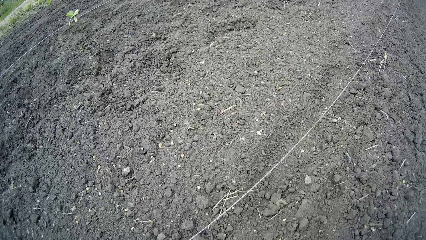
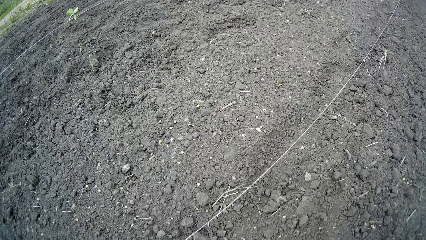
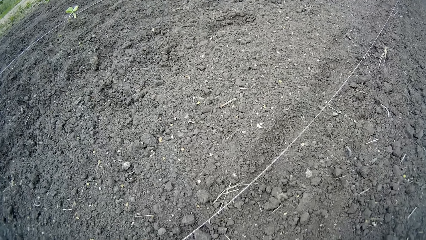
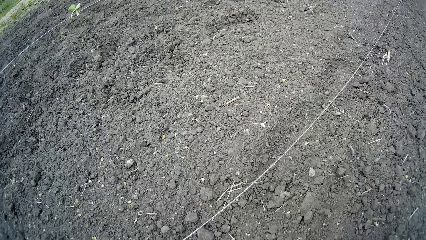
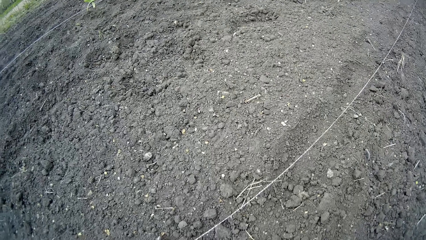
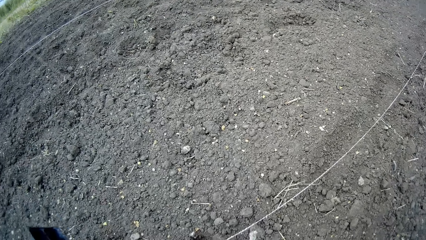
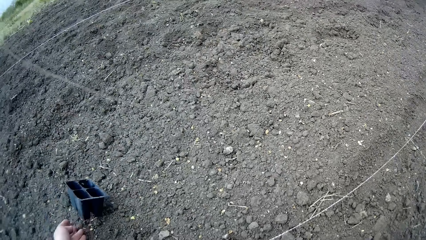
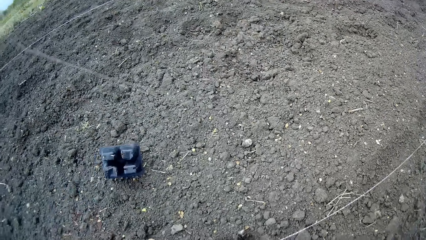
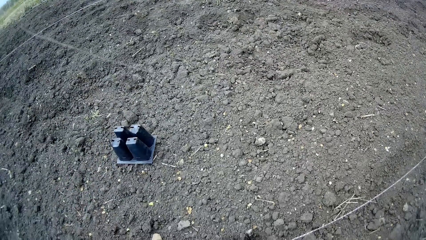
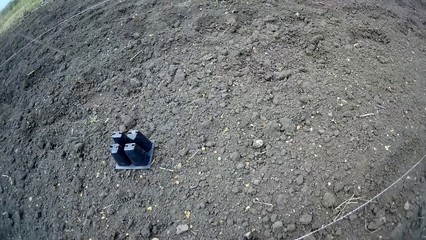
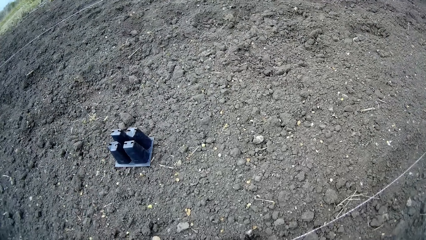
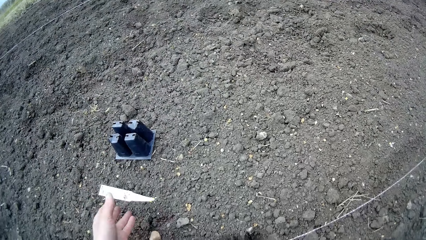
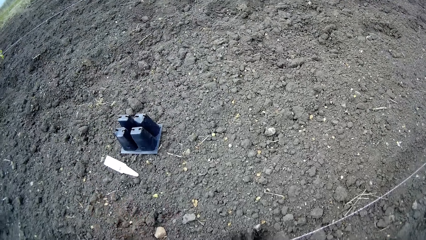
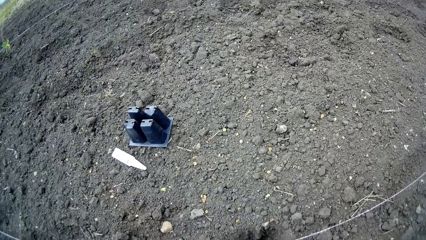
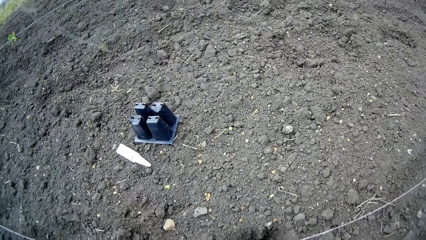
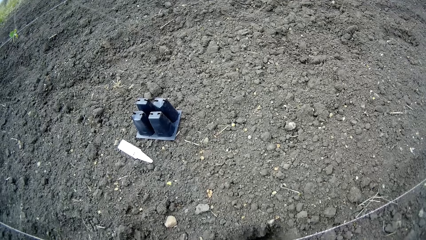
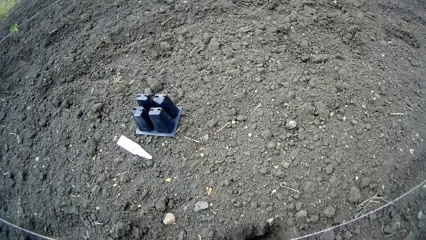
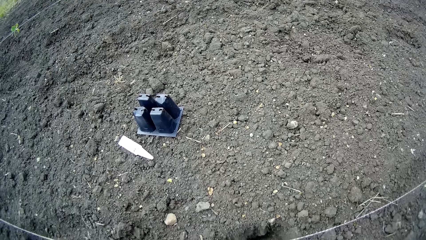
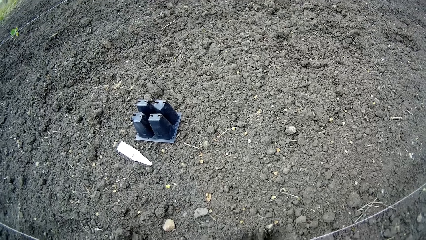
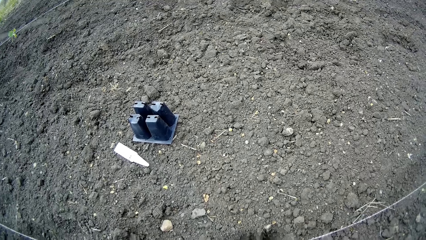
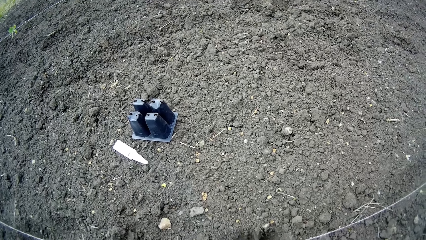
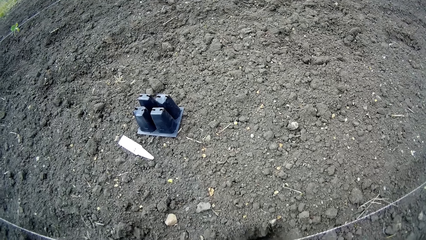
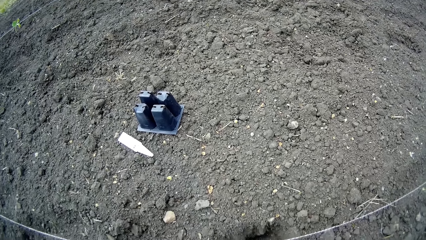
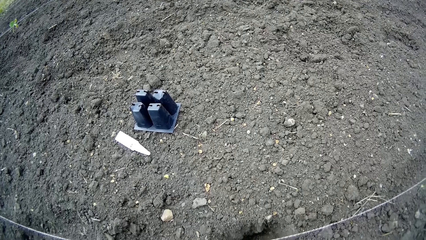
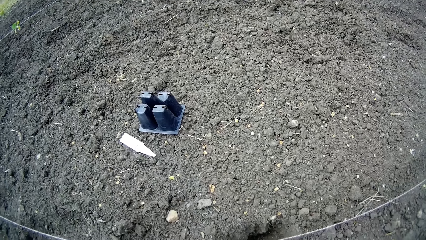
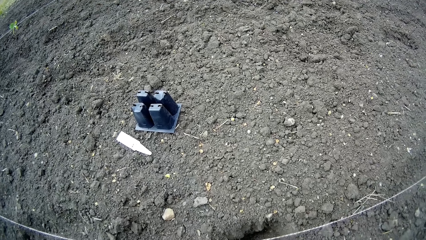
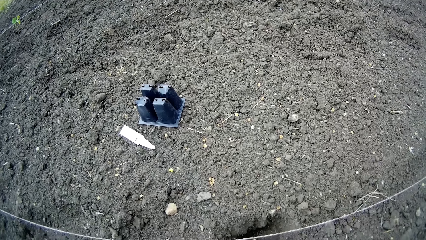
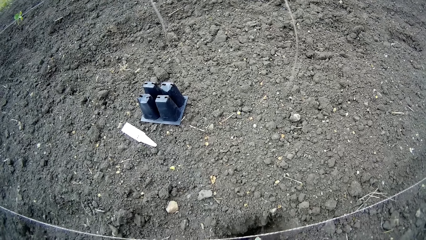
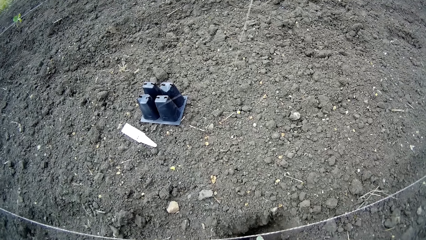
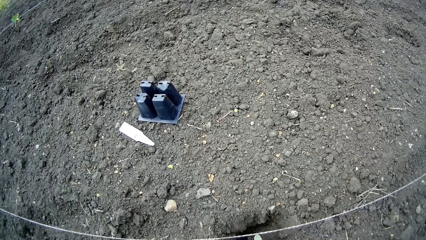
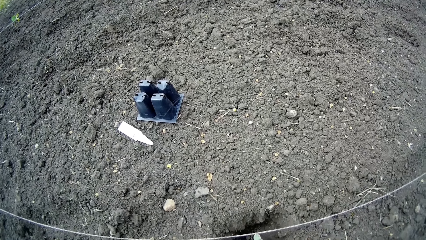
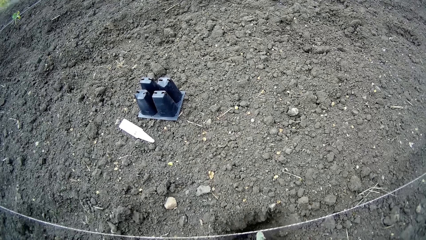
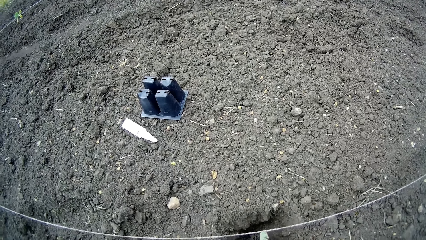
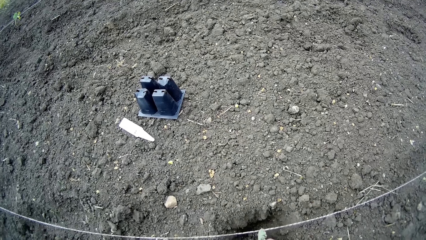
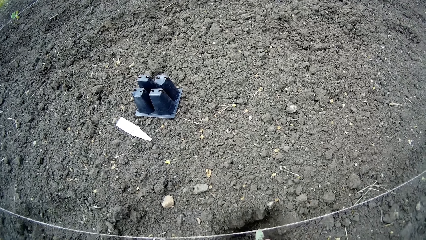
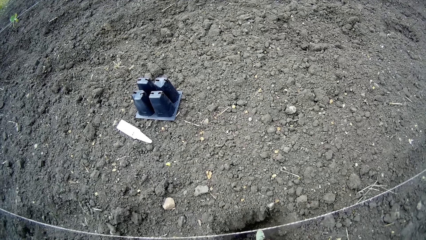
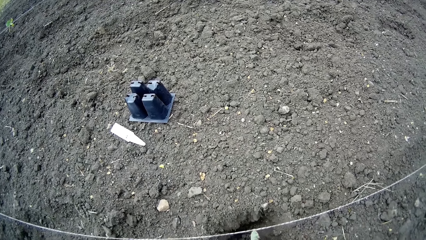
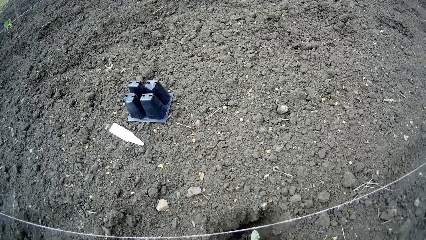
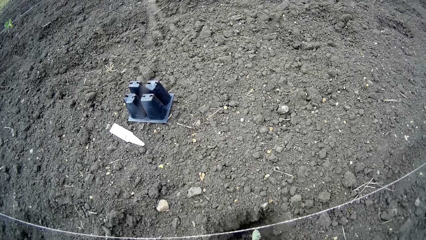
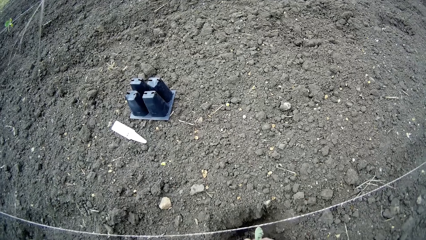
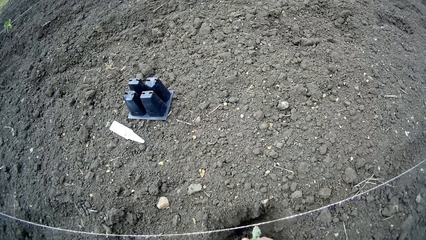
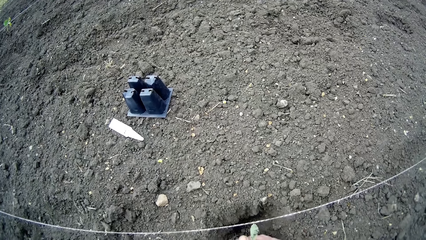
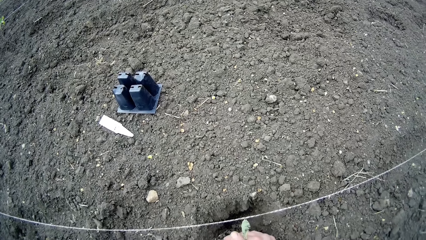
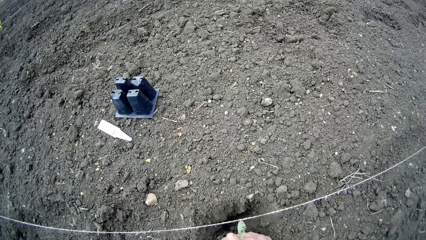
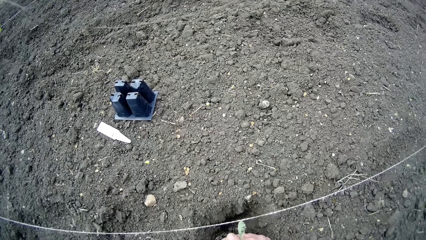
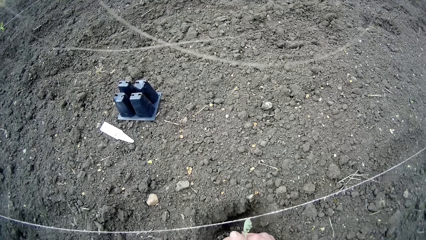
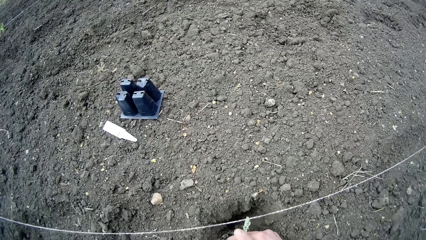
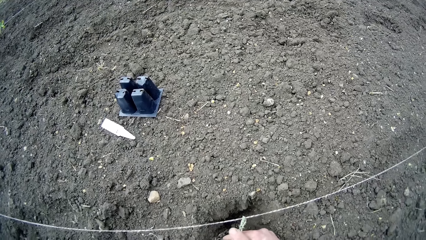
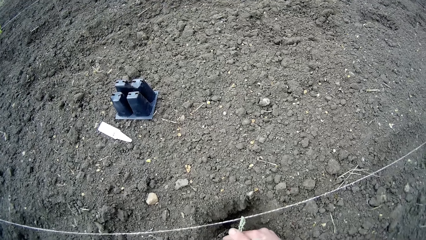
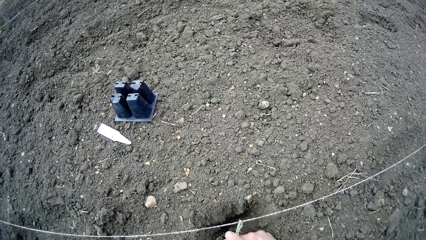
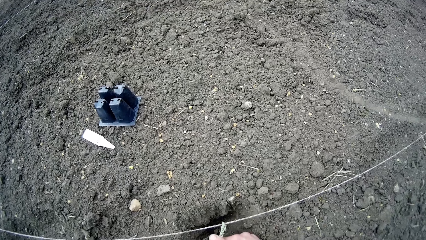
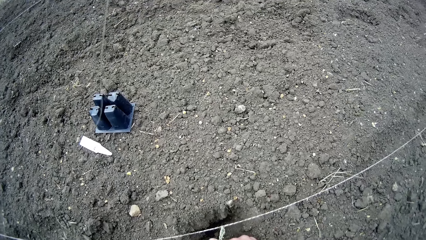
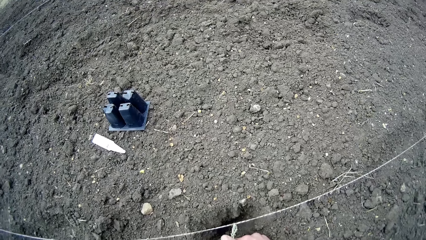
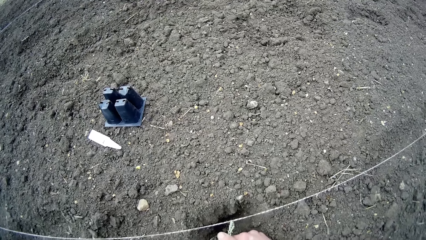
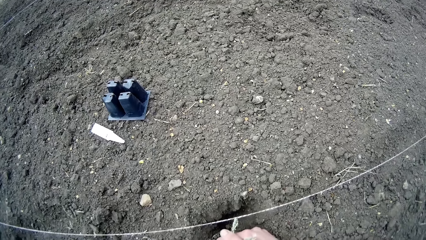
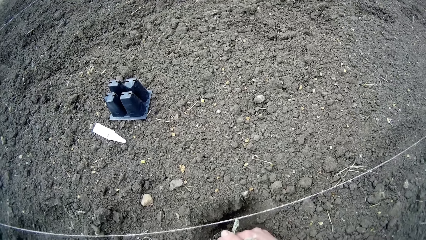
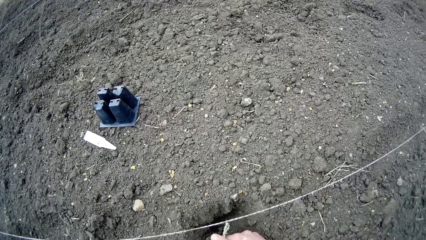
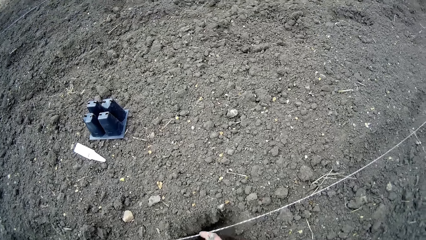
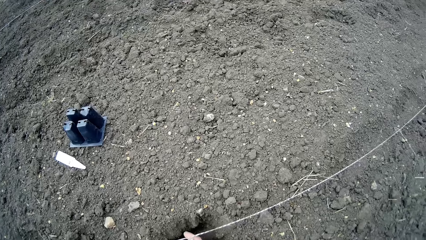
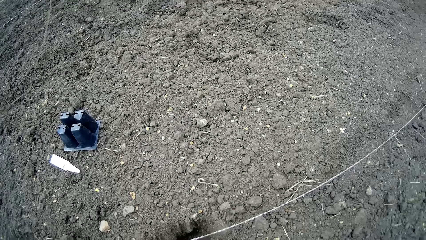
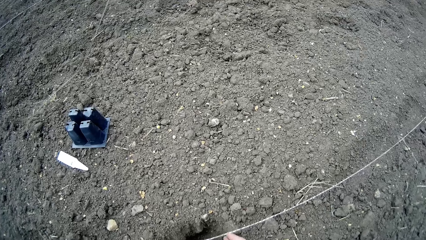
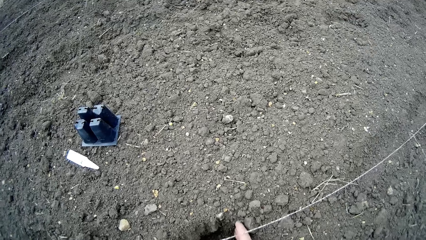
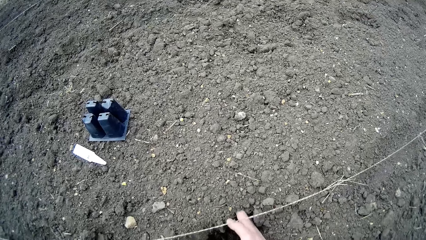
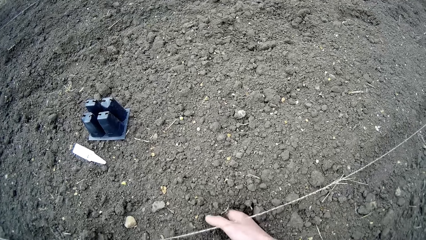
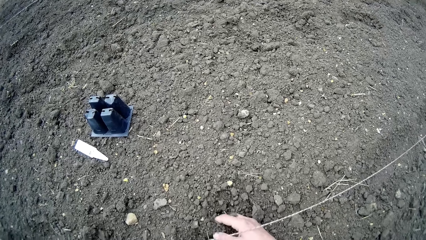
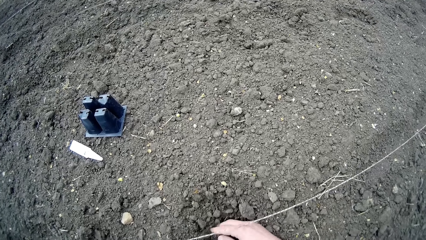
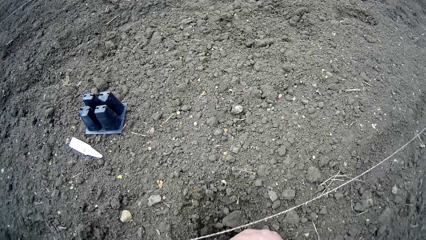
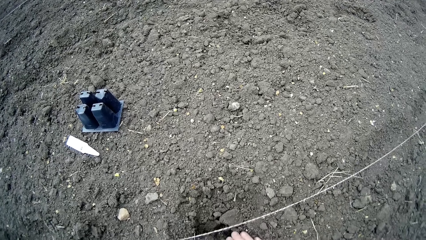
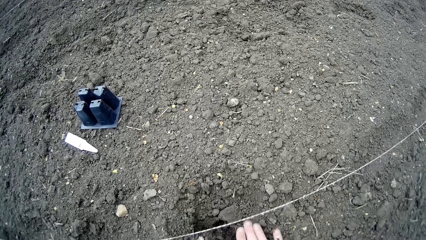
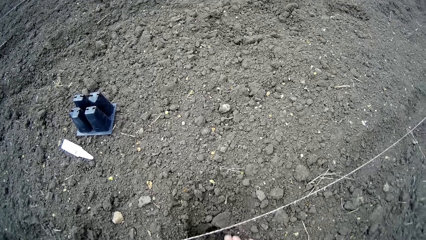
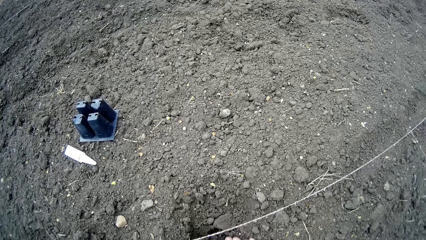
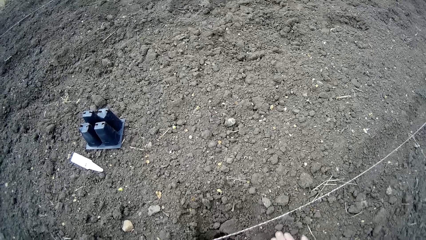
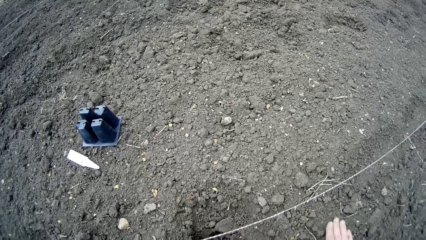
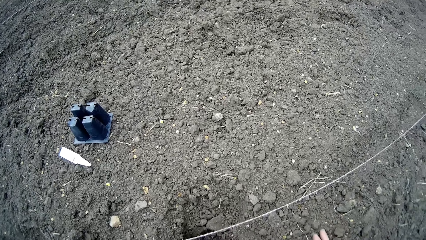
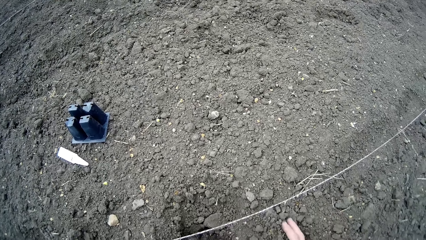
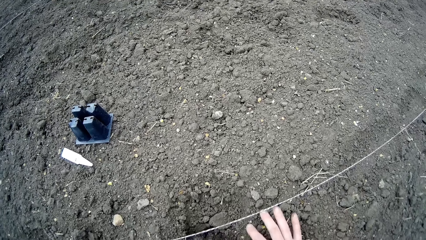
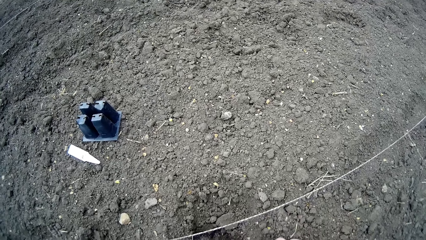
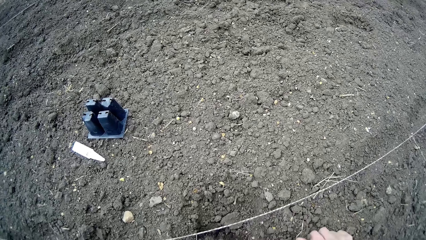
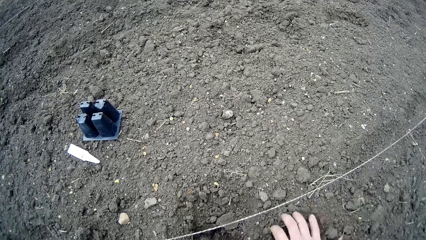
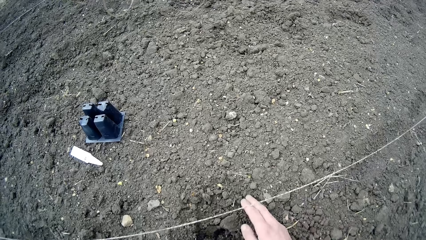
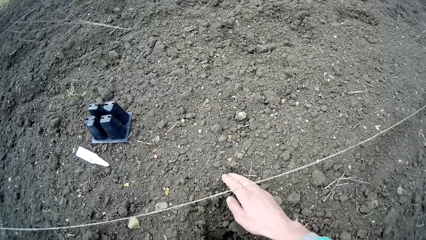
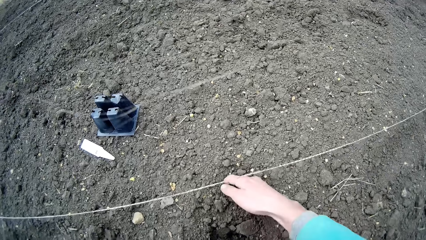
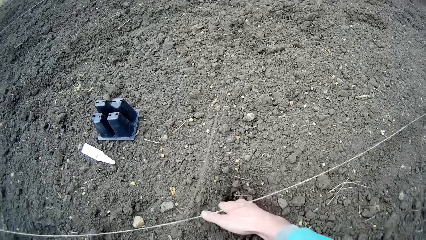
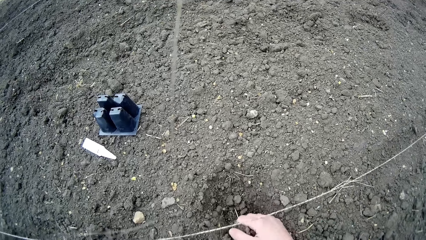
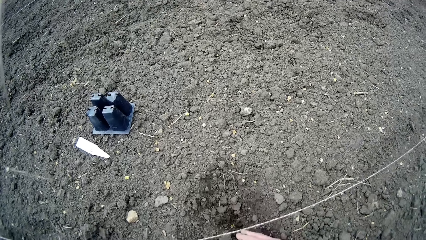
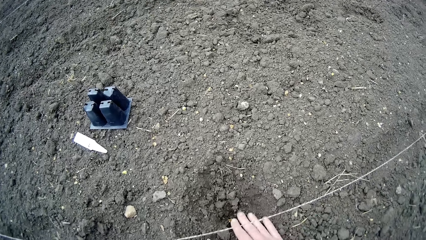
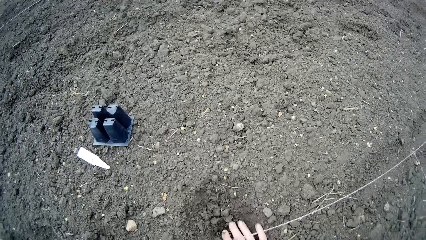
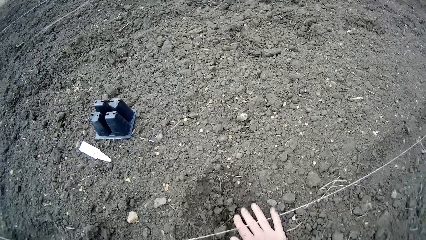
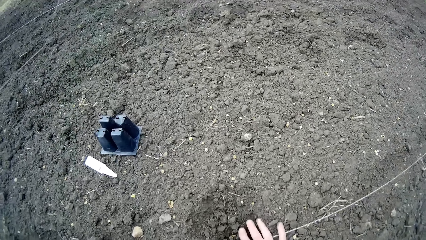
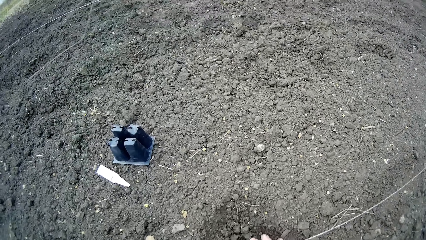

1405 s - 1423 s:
The camera wearer throws a black plastic container on the farmland with her left hand. She throws a hand tiller on the farmland with her left hand. She looks around and plants kale. She scatters soil on the farmland with both hands. She touches the soil.
